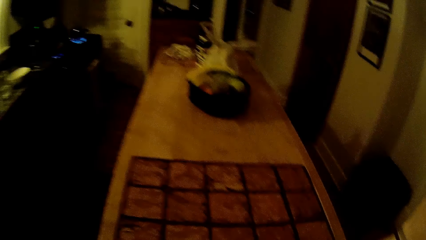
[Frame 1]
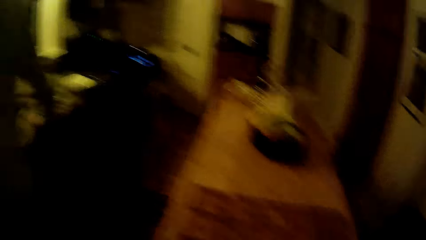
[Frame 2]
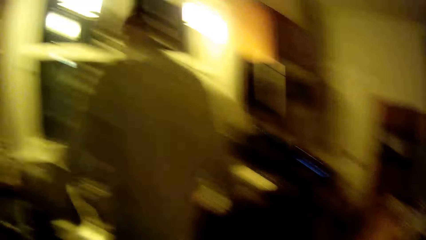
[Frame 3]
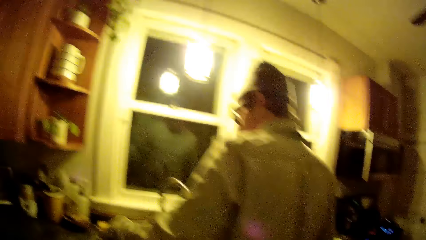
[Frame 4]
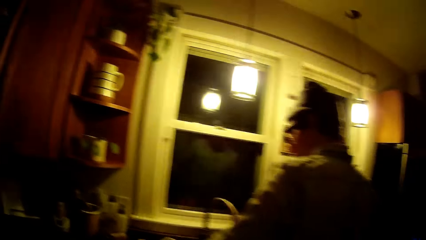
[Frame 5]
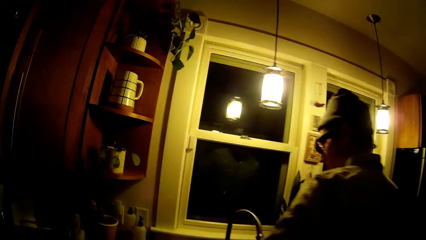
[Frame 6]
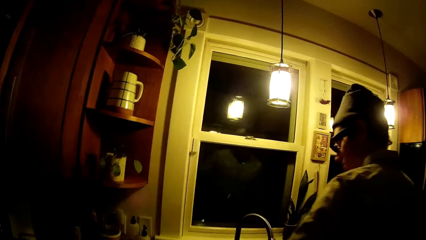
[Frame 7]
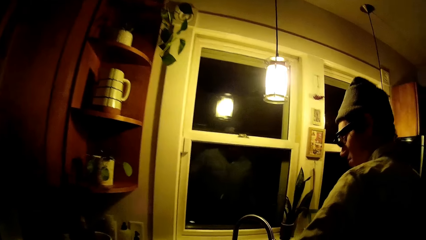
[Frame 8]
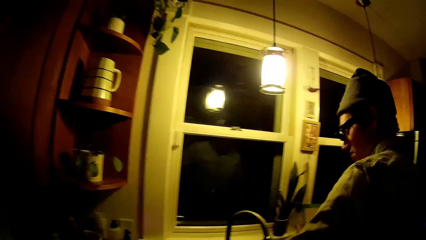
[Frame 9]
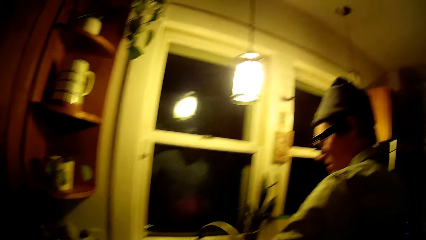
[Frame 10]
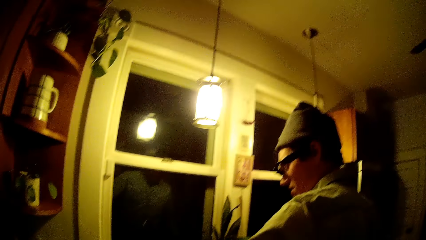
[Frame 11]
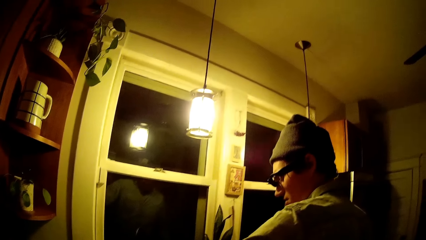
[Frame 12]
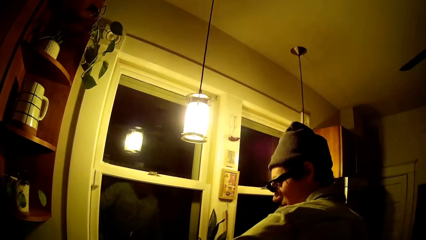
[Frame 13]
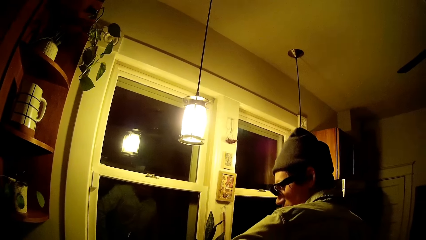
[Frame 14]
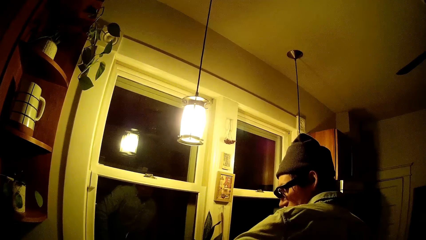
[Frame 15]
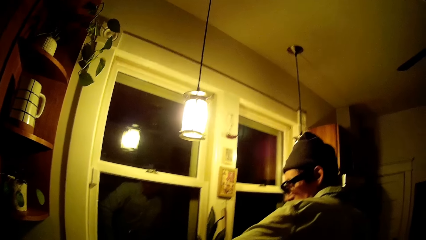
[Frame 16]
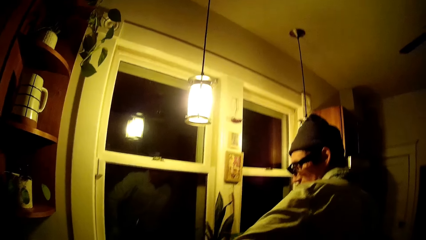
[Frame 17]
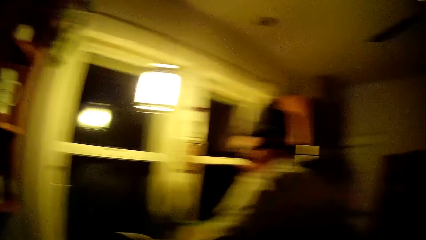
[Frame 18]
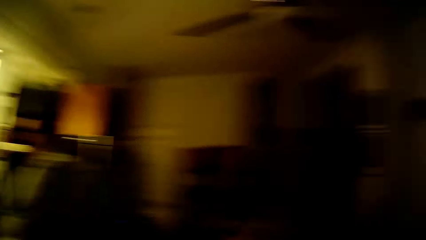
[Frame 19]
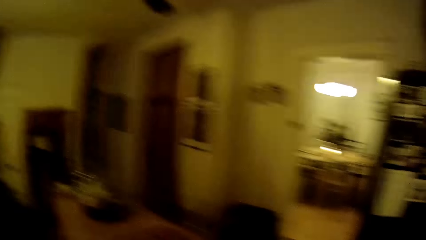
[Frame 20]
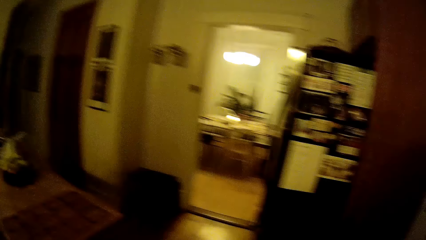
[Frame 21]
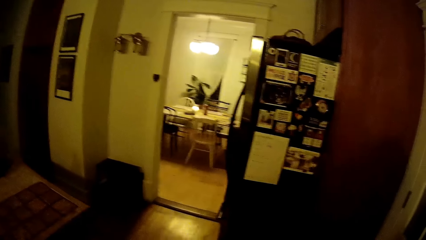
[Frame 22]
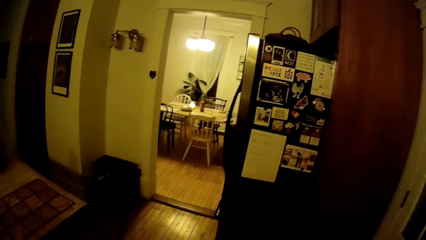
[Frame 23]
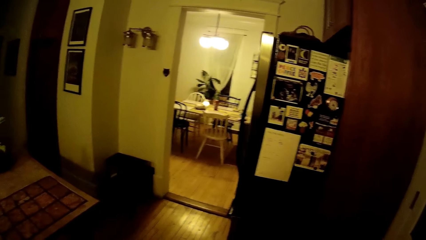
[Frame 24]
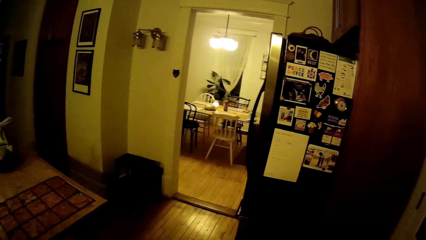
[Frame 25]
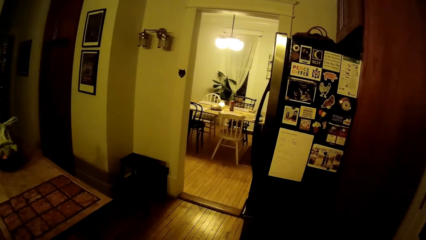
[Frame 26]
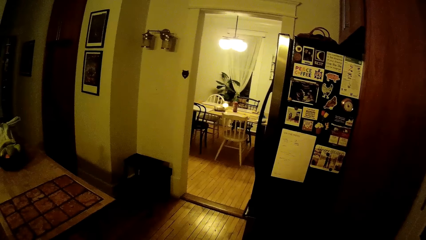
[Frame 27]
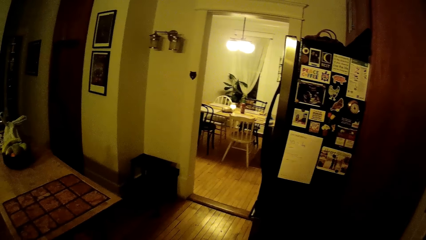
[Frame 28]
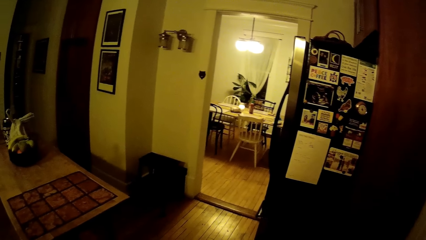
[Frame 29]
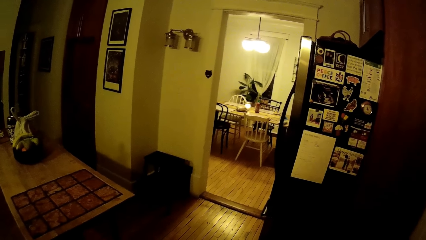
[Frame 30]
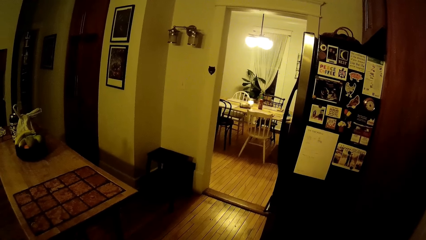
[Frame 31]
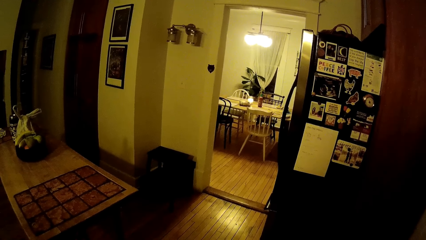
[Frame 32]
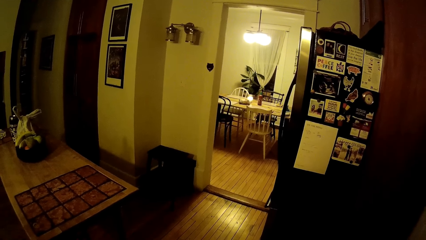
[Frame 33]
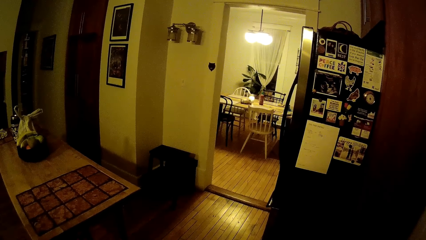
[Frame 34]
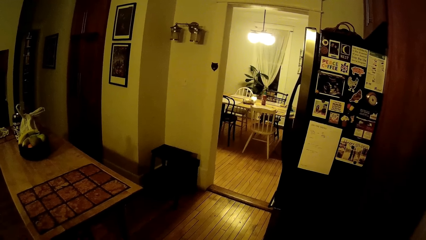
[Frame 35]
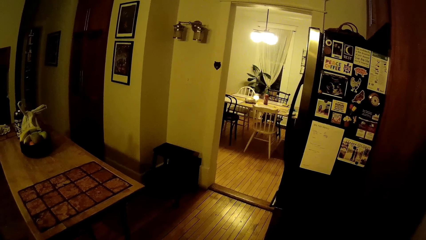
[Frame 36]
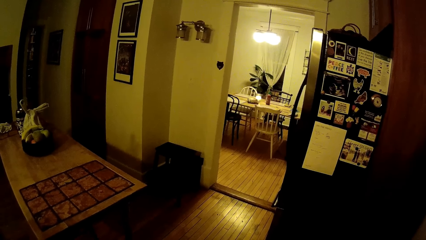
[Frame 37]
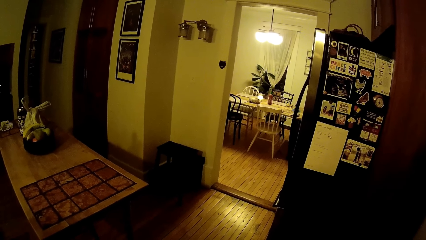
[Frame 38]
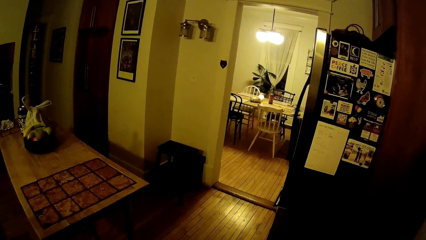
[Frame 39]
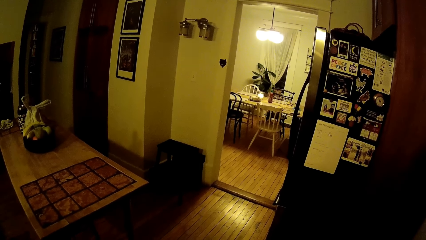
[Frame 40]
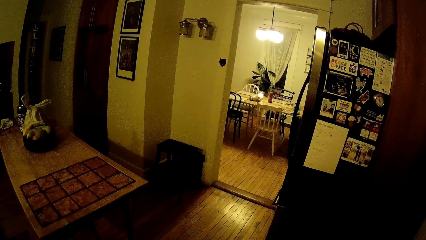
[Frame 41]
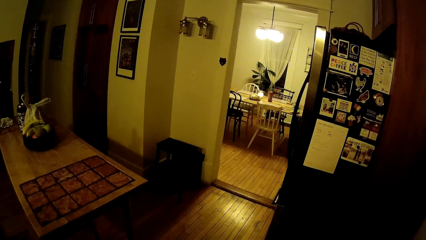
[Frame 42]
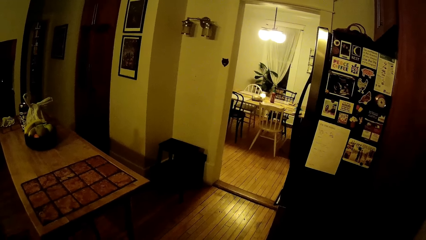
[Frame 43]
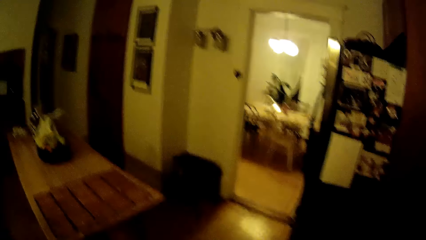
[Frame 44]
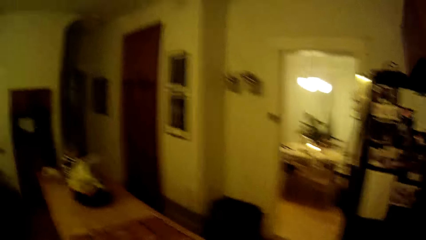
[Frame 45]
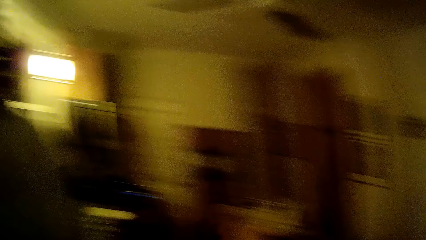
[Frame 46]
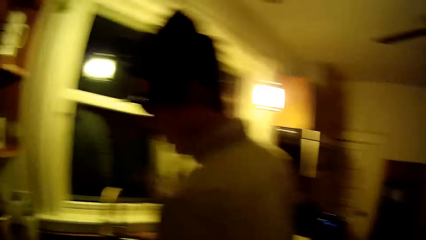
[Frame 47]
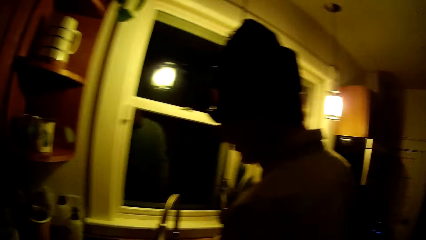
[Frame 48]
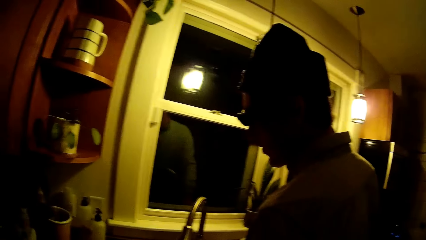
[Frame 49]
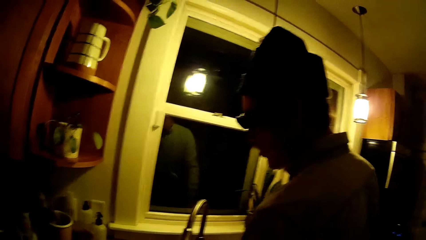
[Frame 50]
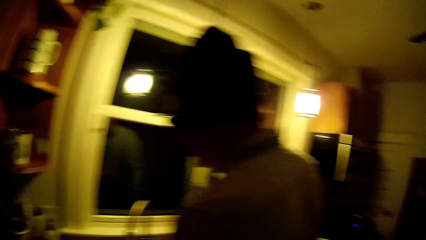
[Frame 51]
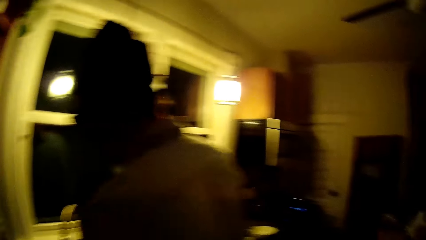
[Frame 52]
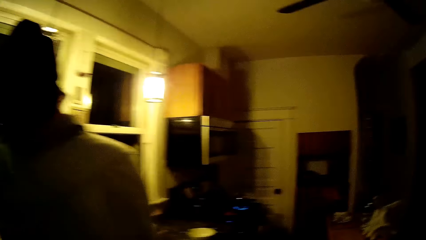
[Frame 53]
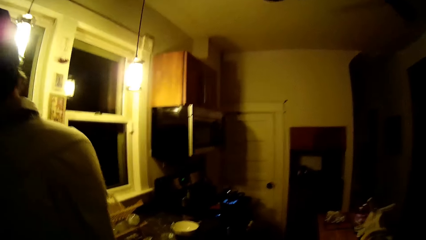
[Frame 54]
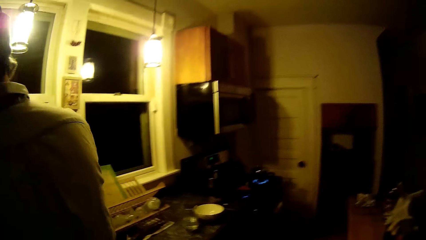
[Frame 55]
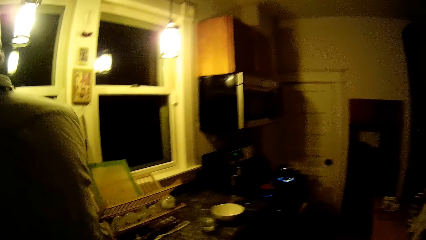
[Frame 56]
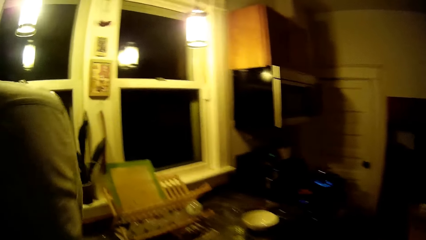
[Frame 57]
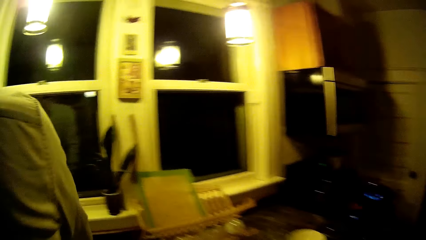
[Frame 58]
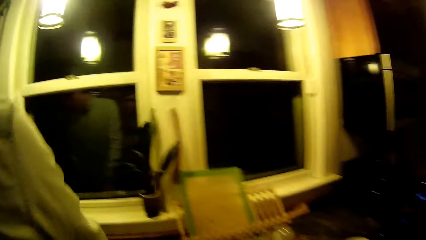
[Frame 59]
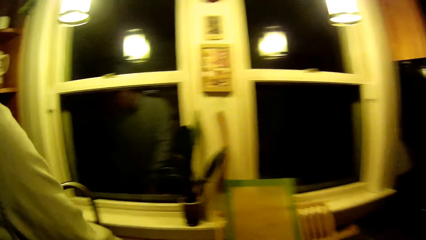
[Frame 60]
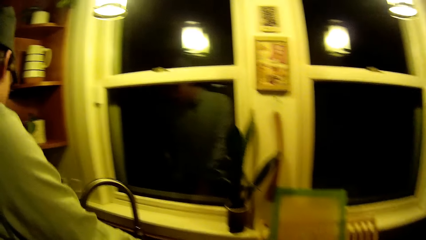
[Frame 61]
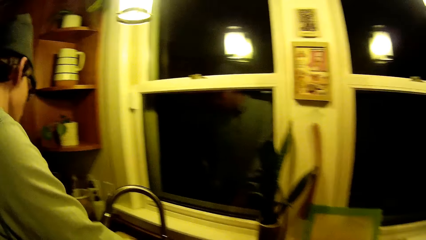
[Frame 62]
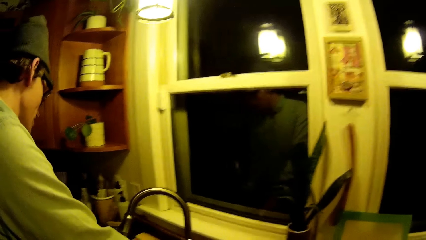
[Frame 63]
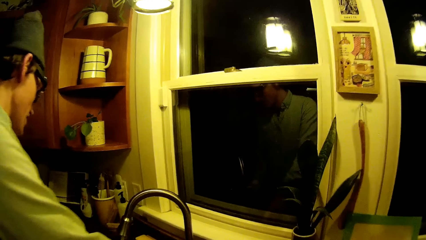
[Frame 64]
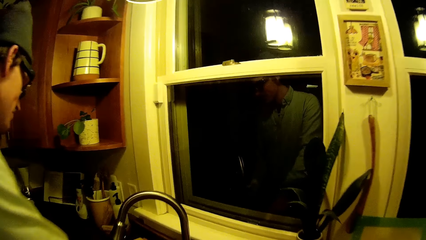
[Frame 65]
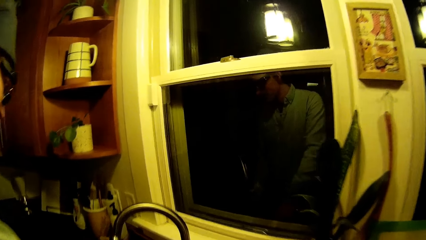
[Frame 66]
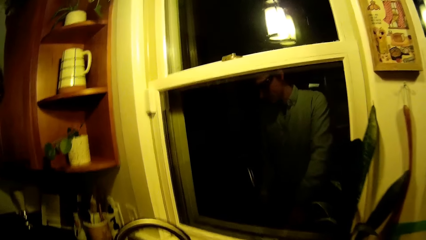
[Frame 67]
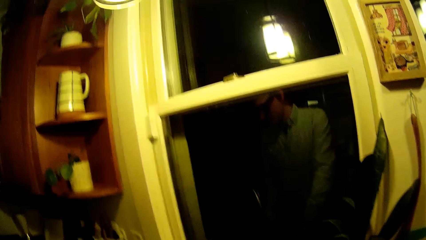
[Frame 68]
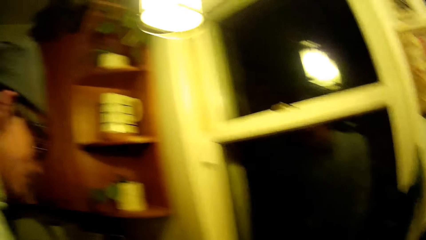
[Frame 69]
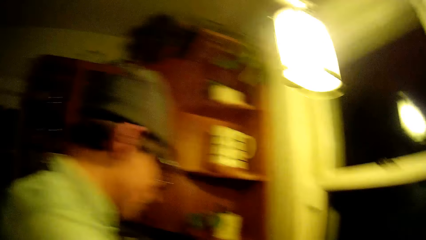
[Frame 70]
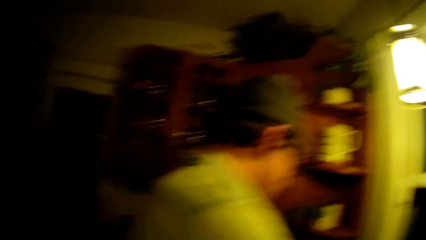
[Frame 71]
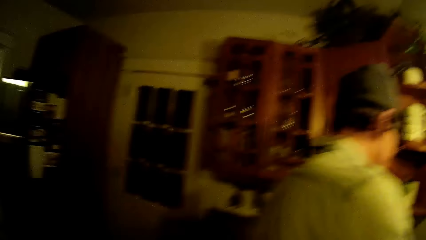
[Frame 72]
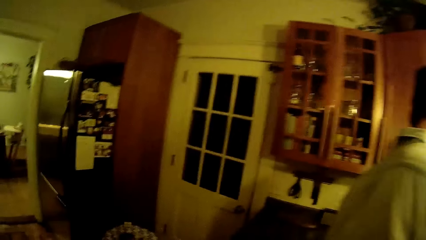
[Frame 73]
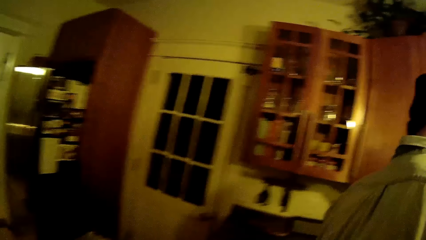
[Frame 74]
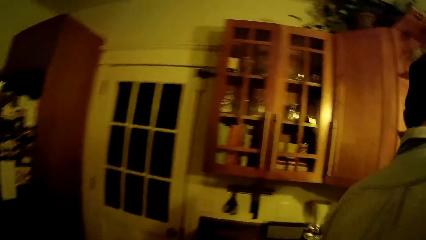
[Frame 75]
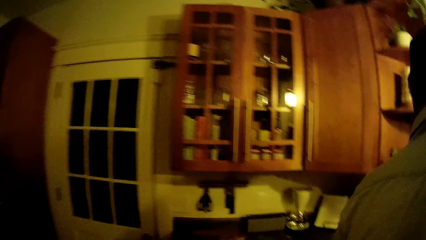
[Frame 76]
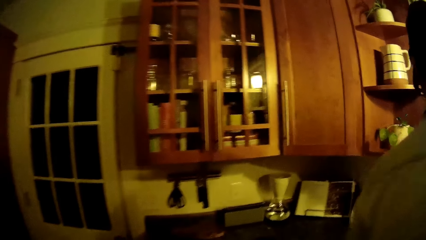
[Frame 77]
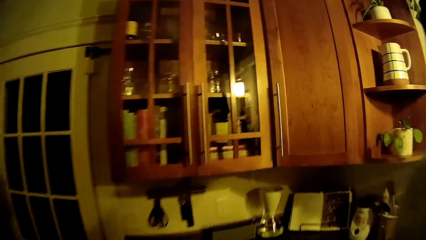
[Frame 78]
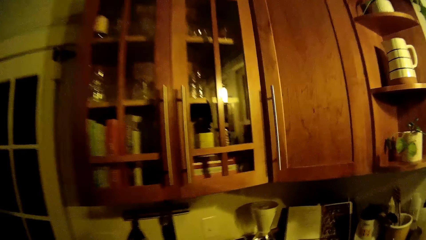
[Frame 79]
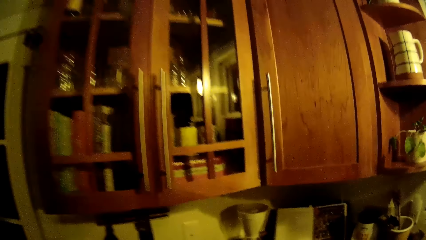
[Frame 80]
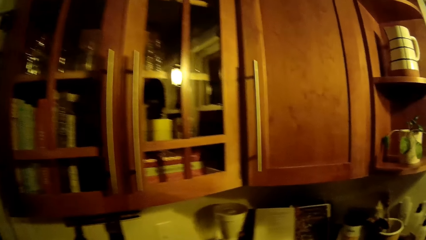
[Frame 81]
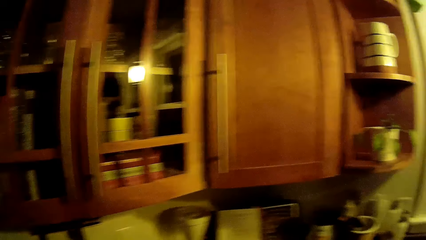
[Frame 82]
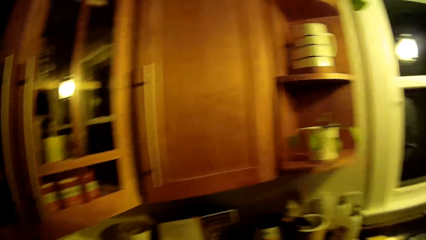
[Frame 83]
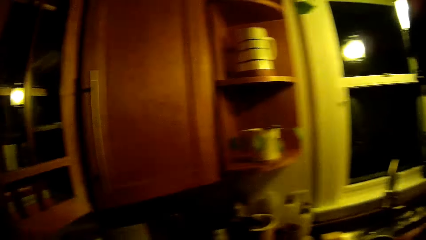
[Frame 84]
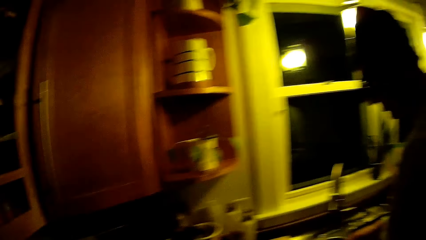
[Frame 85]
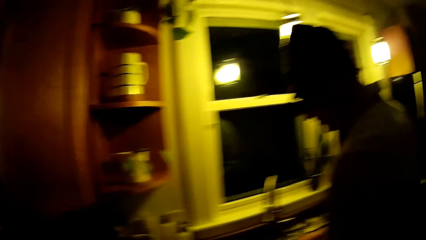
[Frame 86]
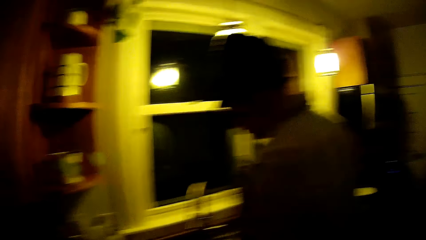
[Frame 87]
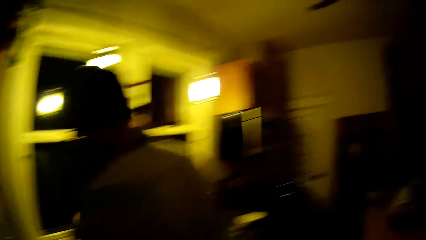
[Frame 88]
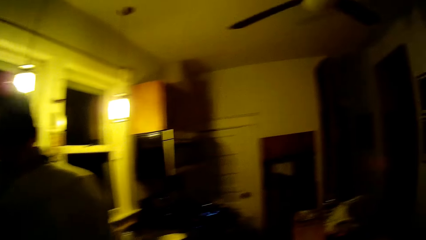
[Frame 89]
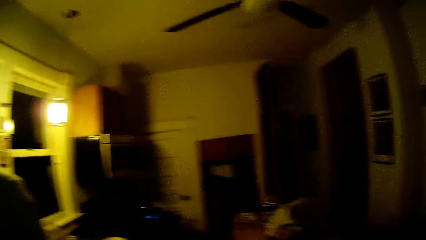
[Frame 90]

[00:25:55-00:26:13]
The man washes dishes in the kitchen sink with both hands. The camera wearer looks around. They walk around.
